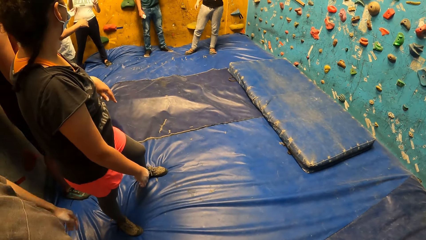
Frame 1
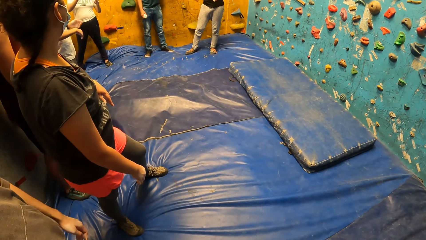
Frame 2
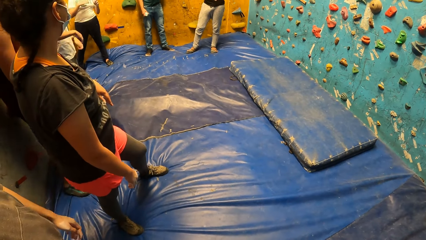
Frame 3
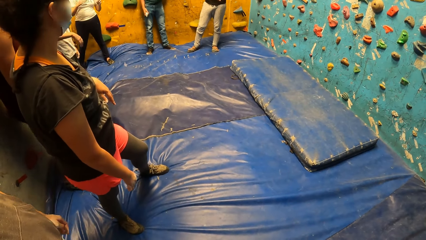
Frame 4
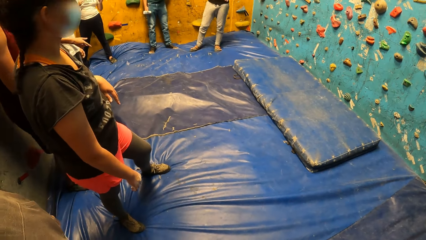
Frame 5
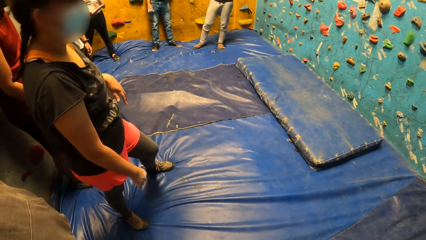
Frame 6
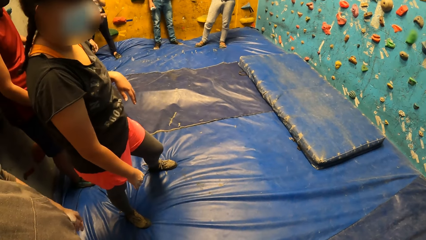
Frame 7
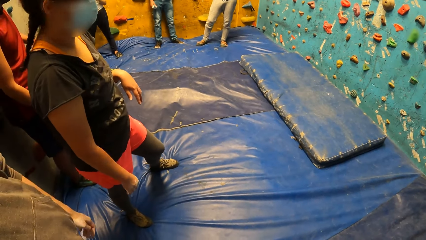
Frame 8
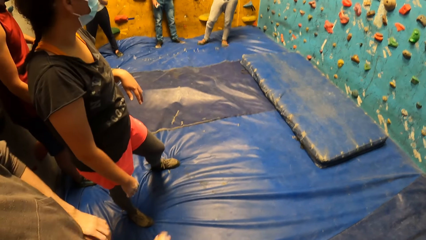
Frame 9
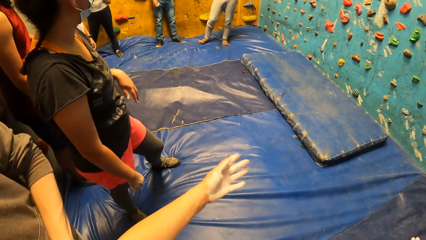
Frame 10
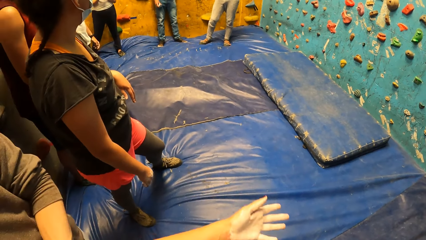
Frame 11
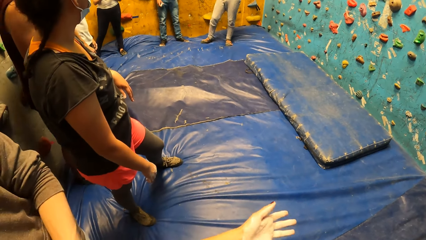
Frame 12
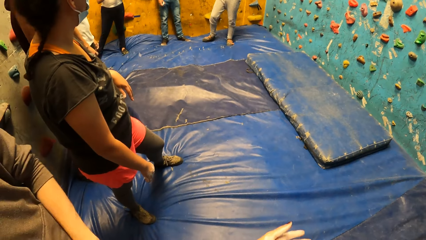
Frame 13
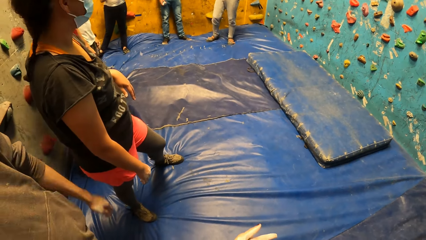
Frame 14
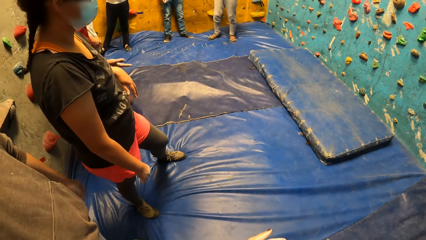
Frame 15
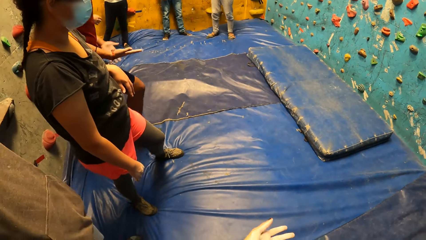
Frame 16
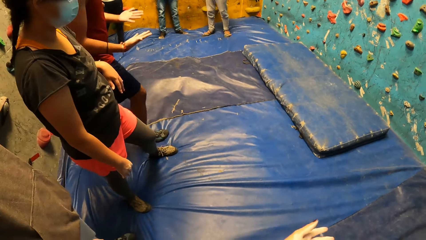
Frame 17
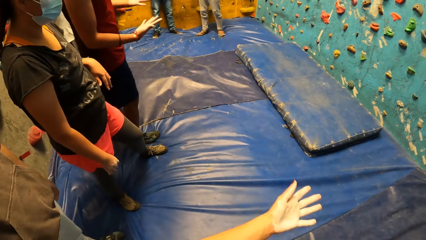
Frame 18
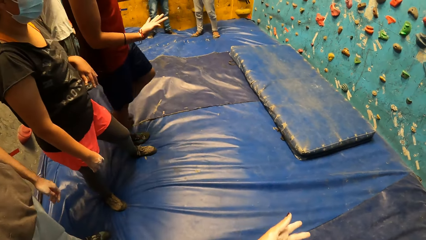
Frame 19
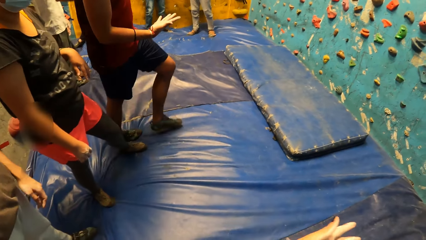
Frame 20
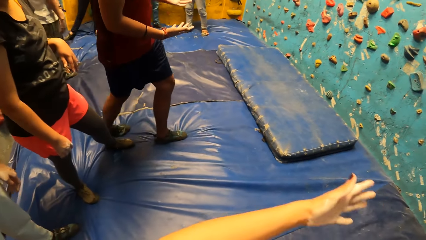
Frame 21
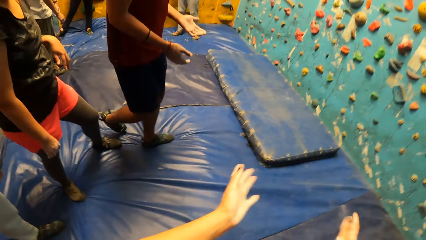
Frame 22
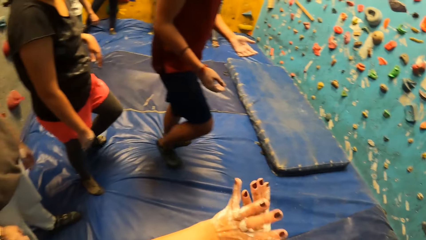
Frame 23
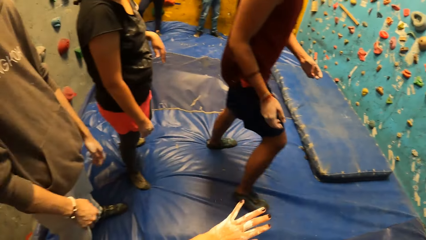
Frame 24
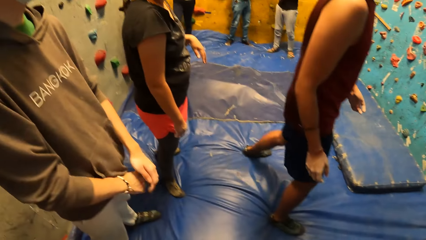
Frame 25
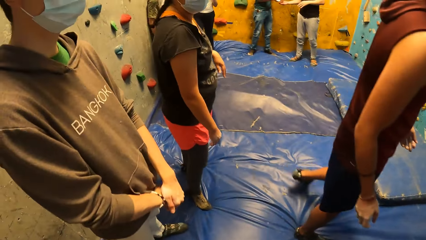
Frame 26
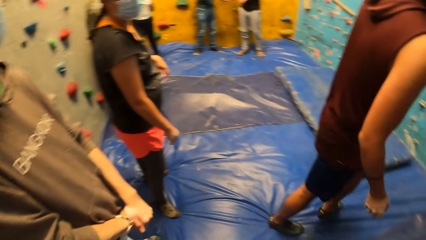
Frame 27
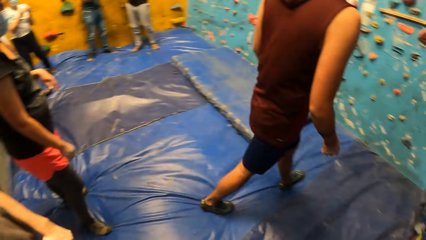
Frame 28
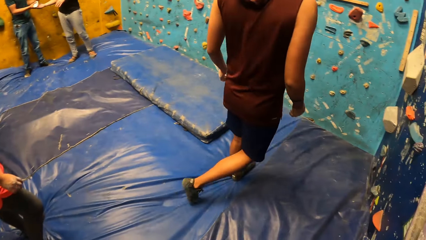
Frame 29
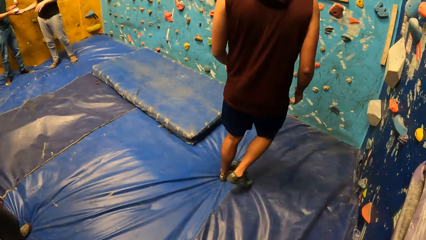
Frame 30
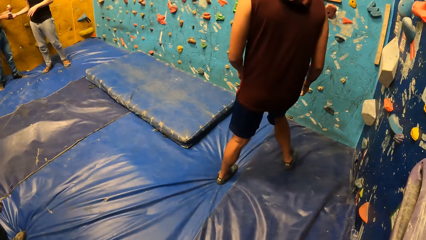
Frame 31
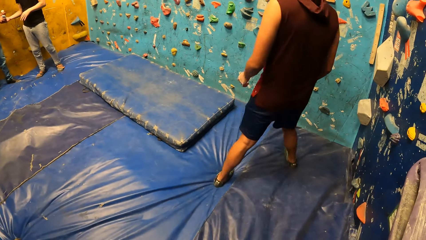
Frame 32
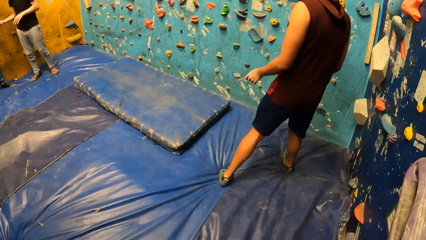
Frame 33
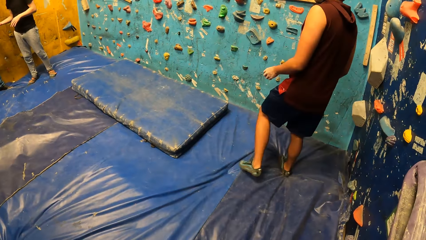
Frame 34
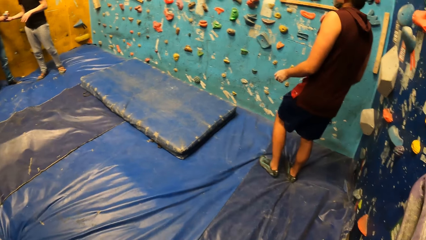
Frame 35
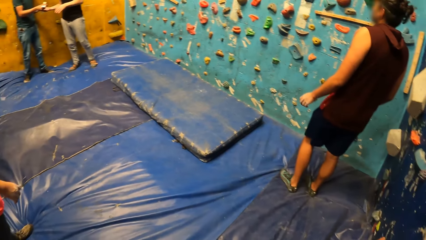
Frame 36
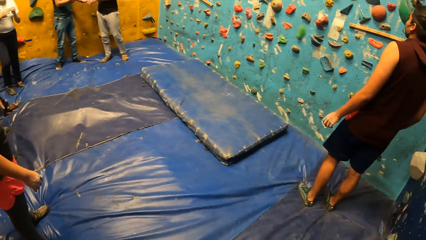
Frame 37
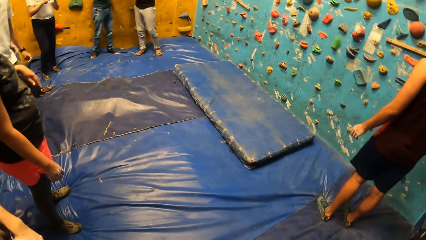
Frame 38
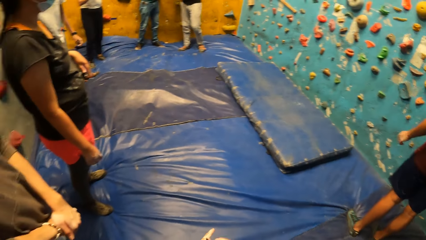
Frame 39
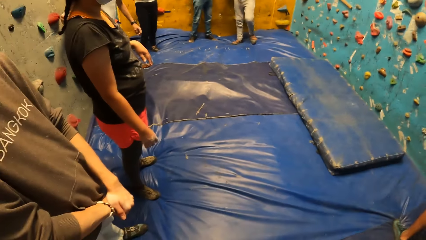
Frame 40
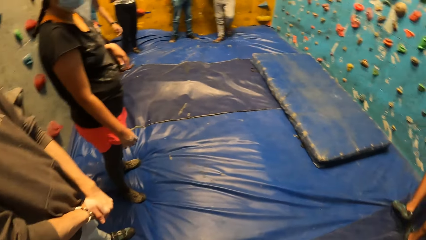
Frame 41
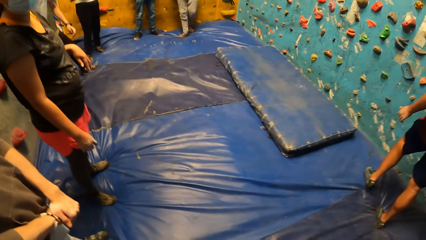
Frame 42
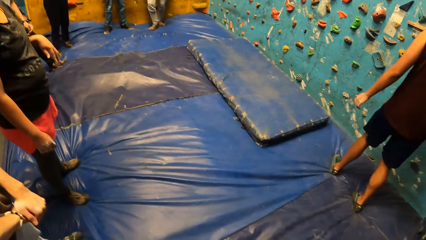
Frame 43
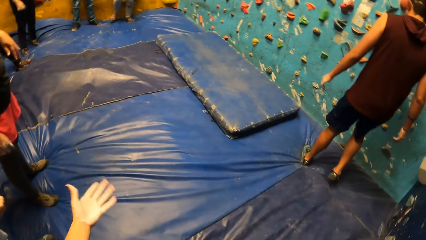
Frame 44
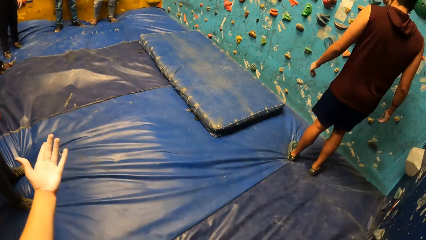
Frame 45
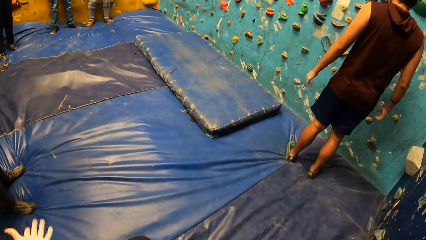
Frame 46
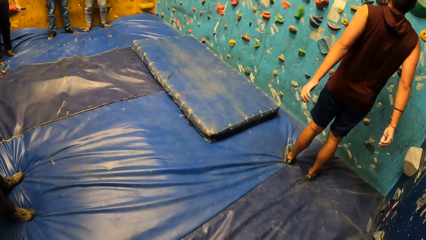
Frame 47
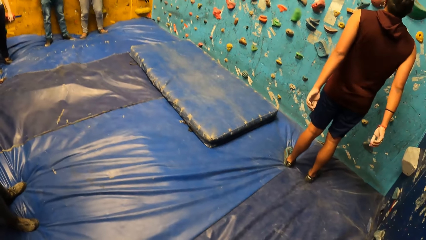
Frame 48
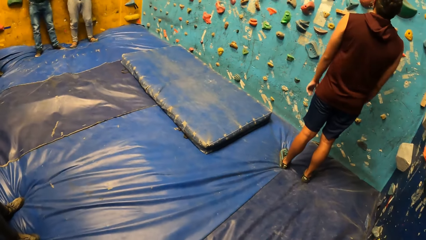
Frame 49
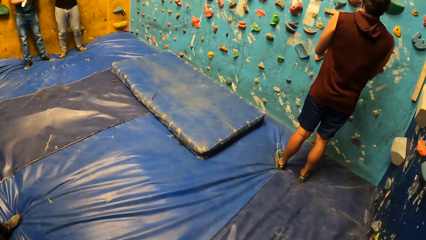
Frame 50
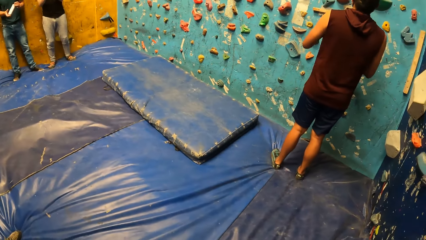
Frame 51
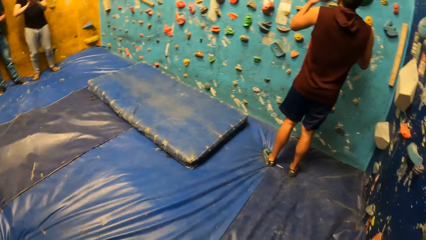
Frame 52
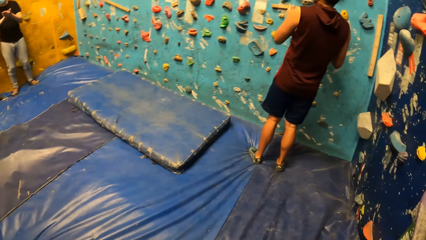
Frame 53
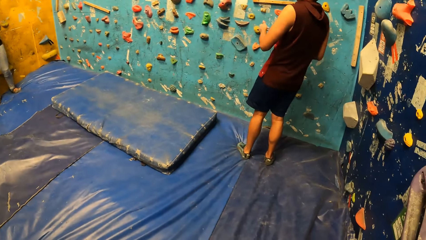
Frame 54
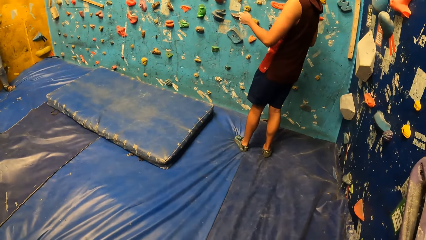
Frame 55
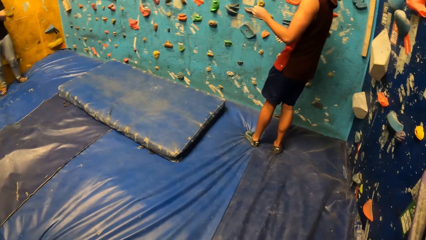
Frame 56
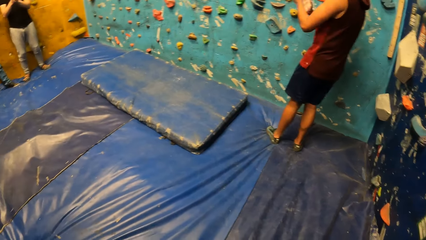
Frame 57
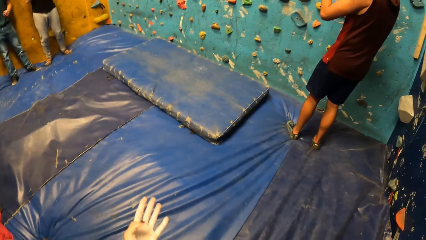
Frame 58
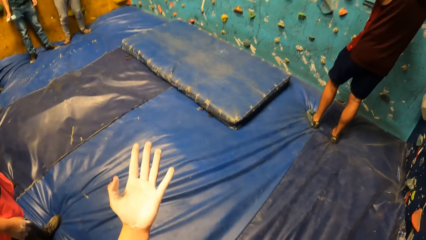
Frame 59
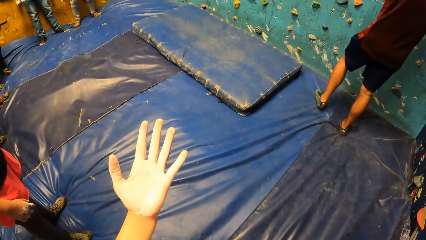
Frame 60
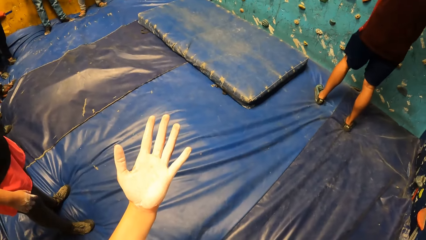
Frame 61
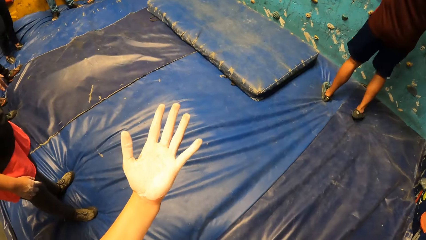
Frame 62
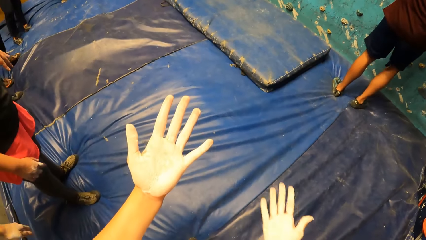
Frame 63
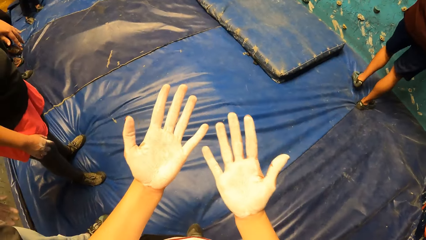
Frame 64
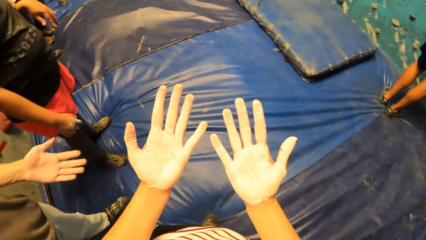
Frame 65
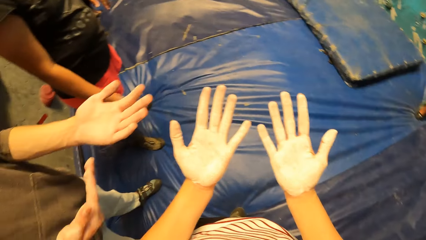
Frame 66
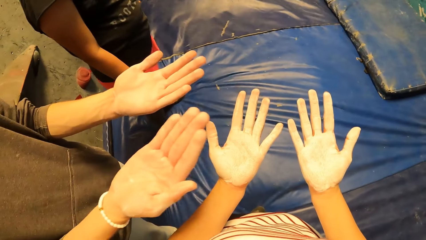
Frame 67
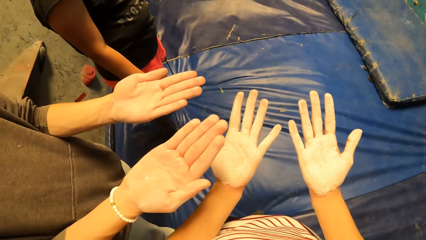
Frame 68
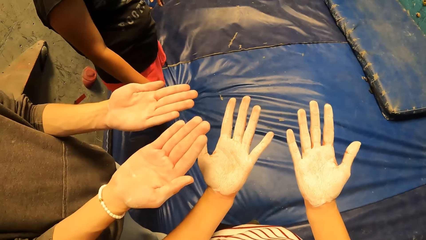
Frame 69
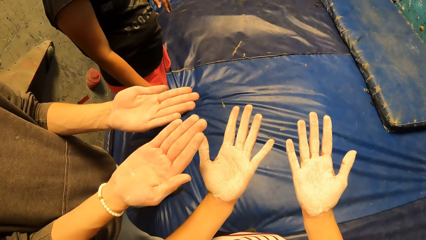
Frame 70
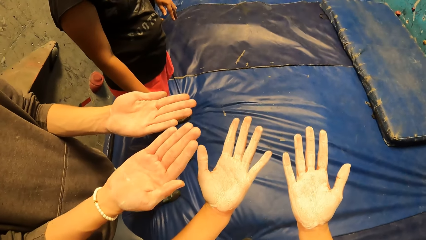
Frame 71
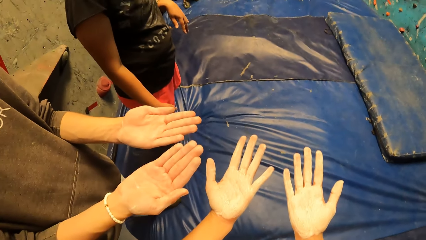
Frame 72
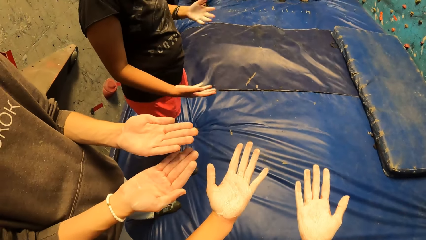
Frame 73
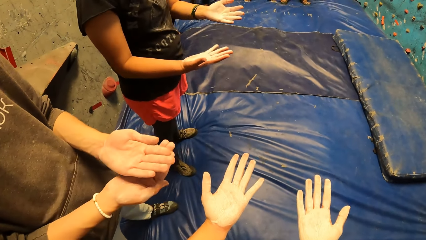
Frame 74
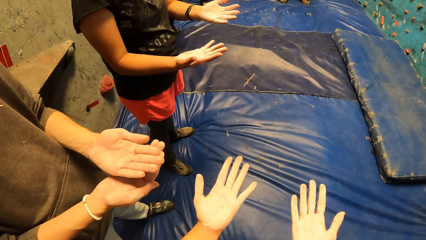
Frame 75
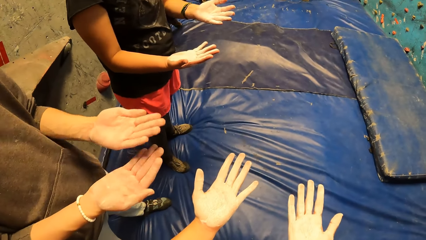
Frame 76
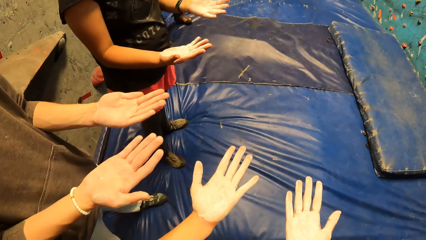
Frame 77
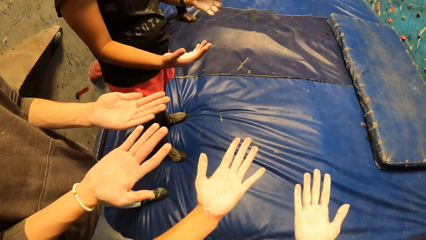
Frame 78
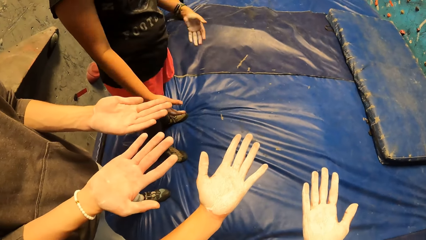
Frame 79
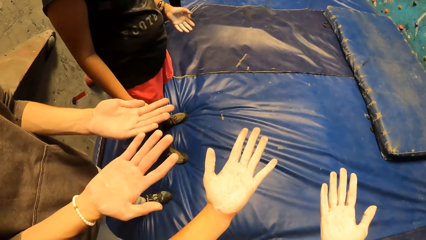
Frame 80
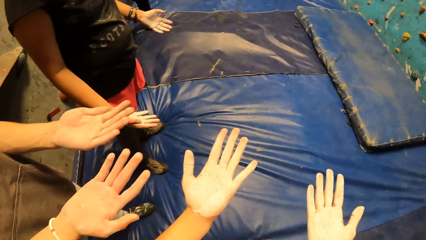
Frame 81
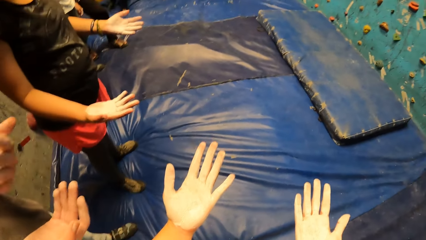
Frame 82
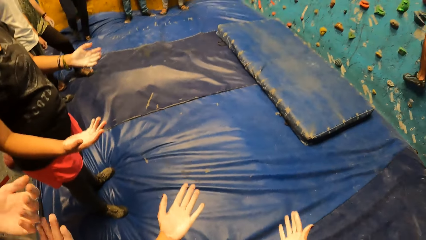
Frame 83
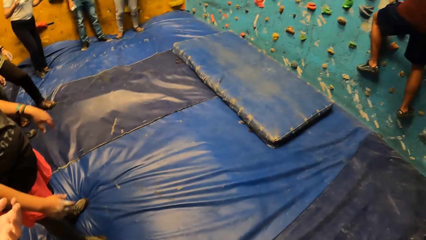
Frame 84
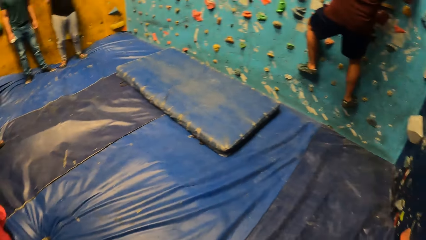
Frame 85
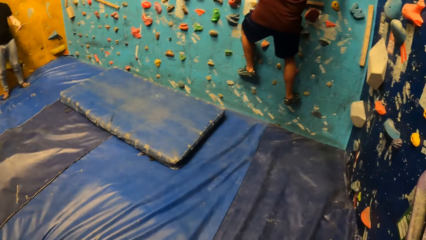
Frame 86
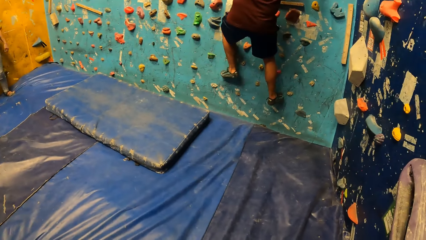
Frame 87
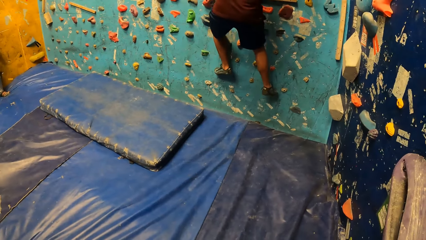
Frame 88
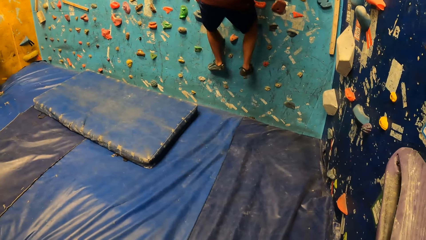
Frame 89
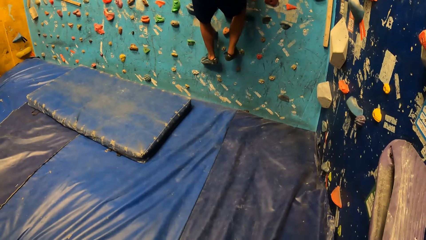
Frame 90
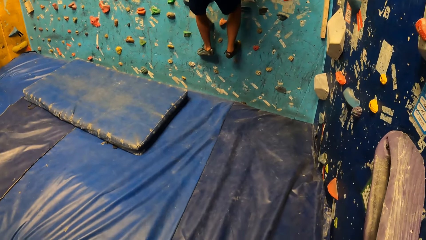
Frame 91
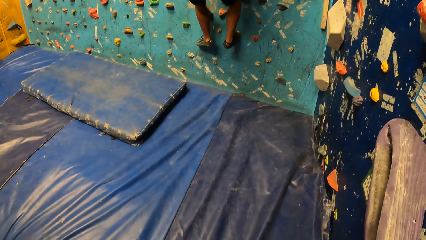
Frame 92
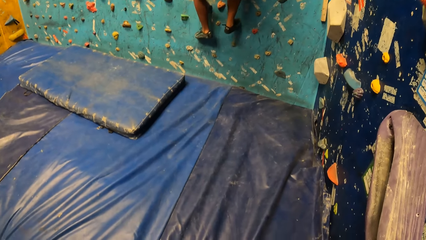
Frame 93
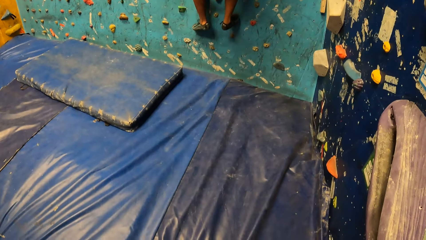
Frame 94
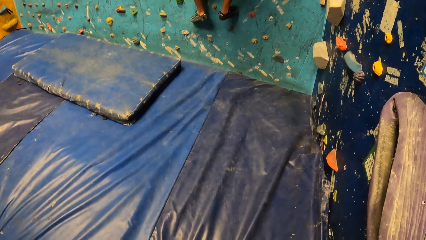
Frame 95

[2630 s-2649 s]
The camera wearer rubs hands together. She looks around the building. She looks at her hands. A man climbs the wall. The camera wearer looks around the building.
